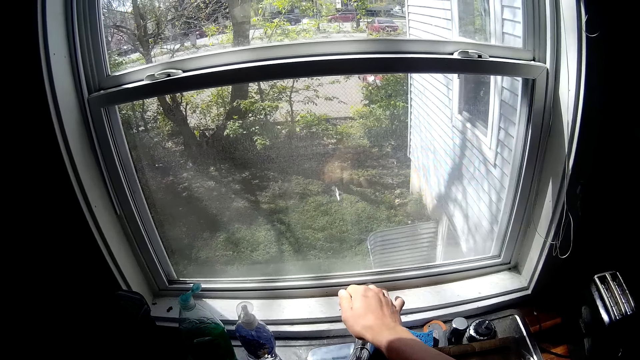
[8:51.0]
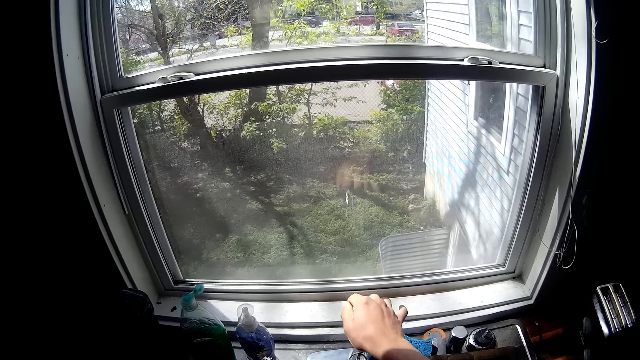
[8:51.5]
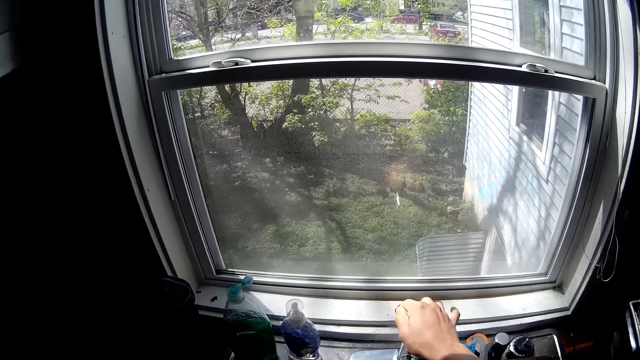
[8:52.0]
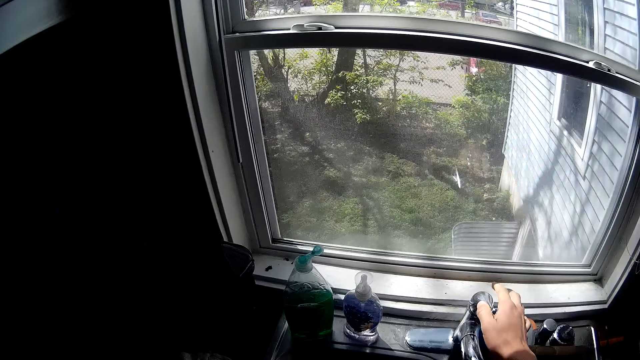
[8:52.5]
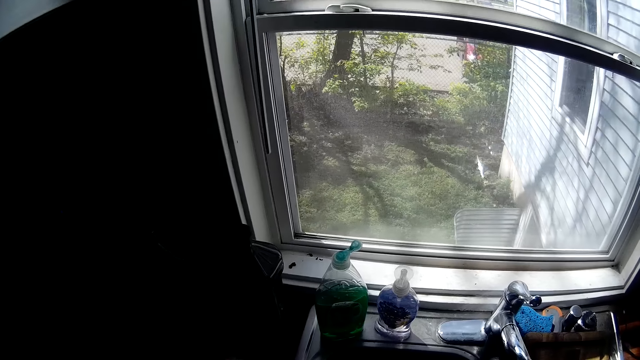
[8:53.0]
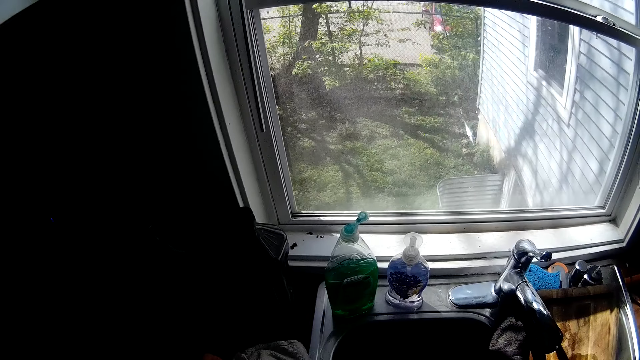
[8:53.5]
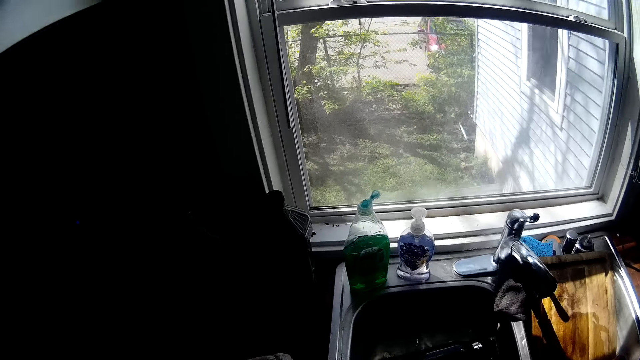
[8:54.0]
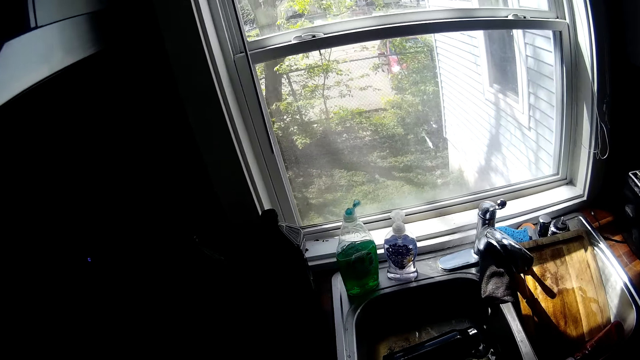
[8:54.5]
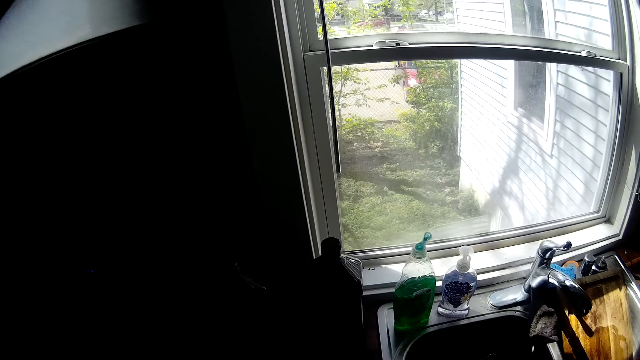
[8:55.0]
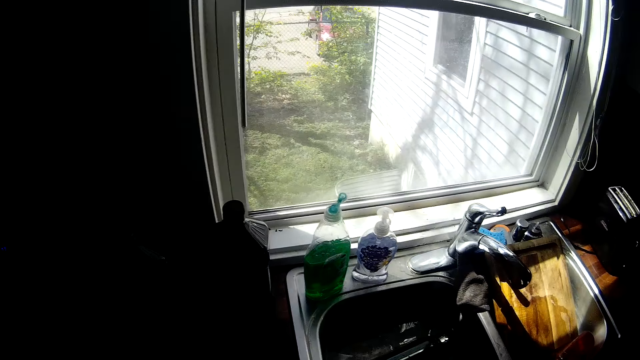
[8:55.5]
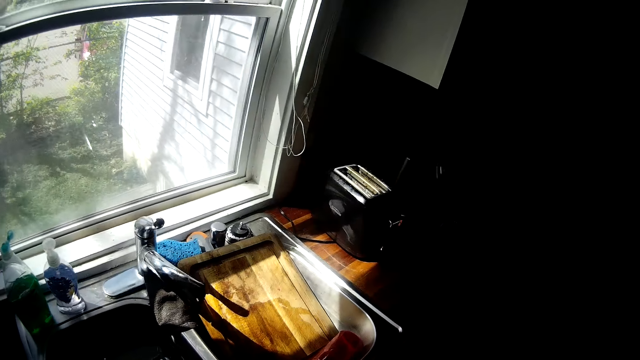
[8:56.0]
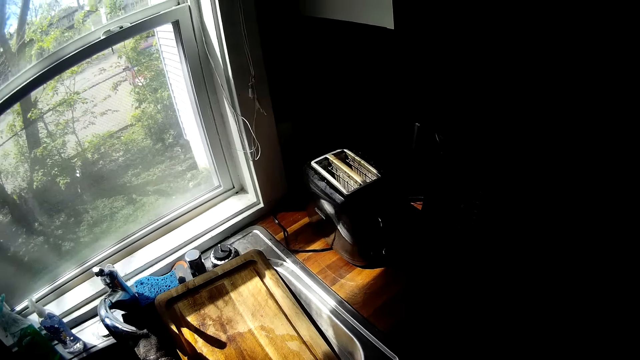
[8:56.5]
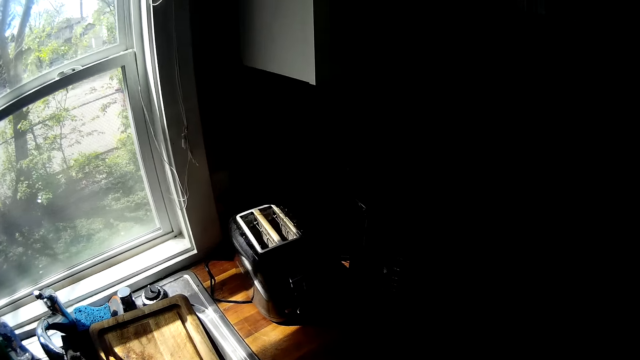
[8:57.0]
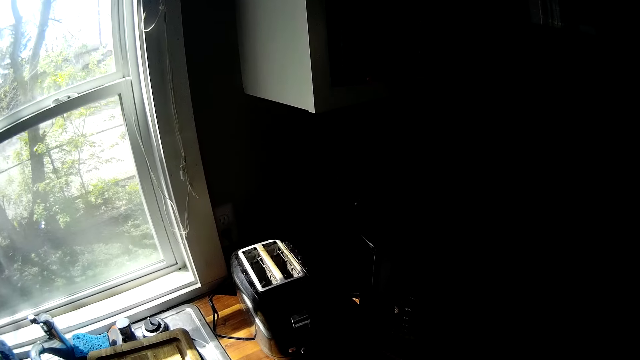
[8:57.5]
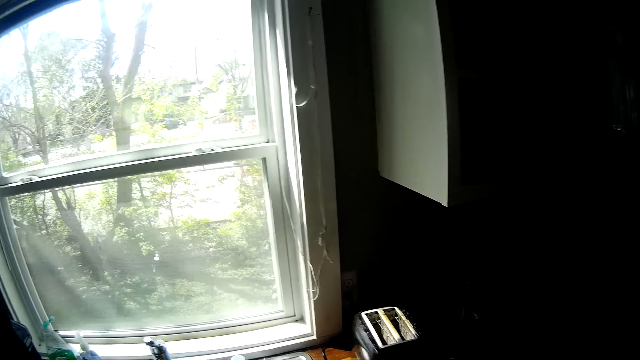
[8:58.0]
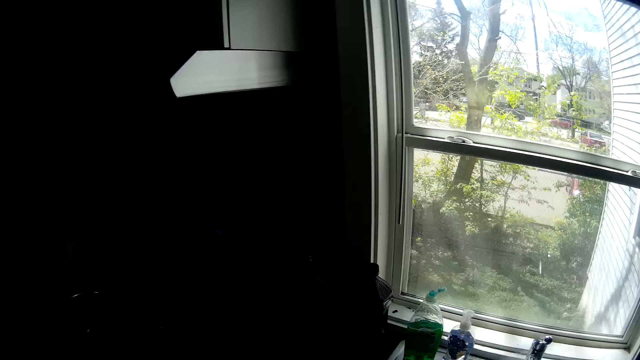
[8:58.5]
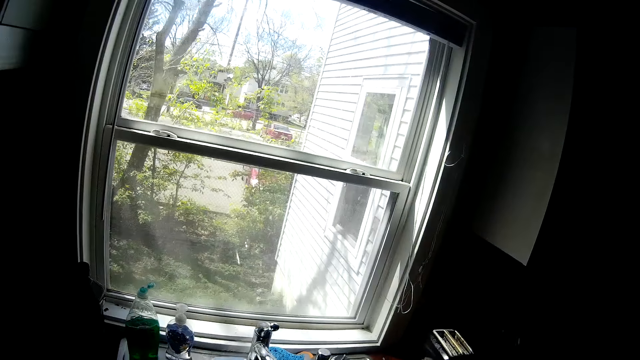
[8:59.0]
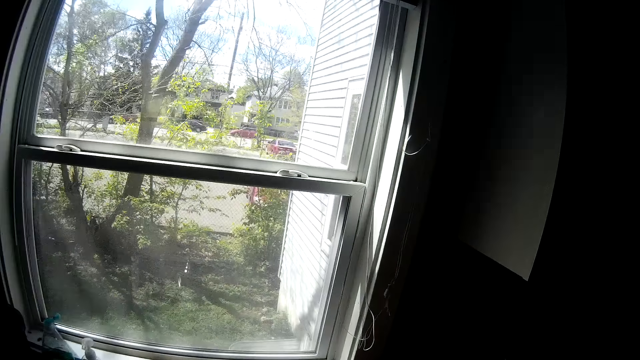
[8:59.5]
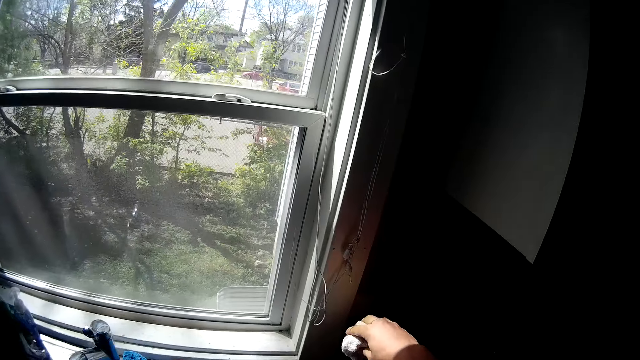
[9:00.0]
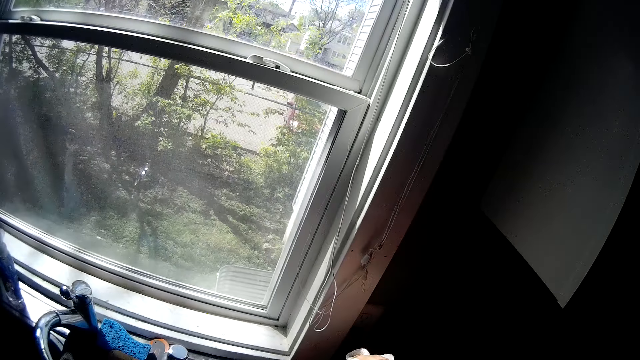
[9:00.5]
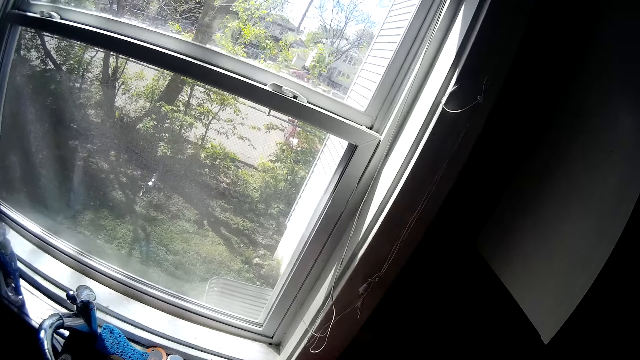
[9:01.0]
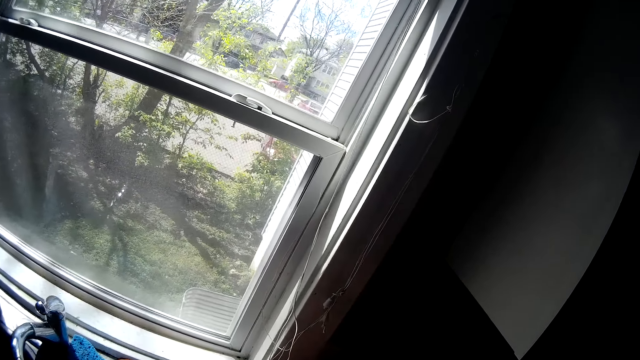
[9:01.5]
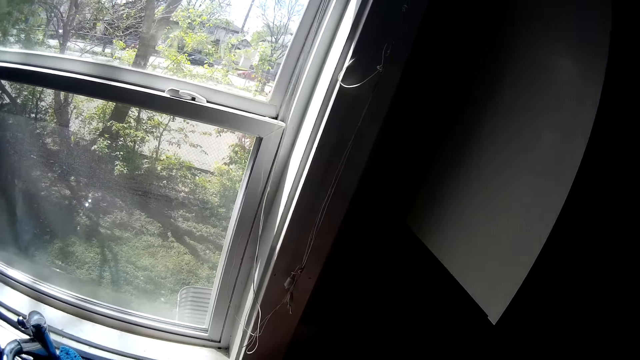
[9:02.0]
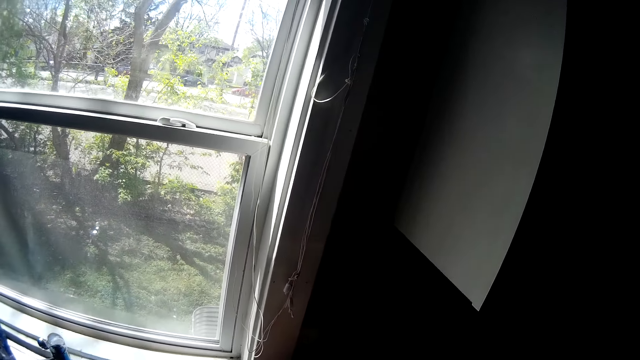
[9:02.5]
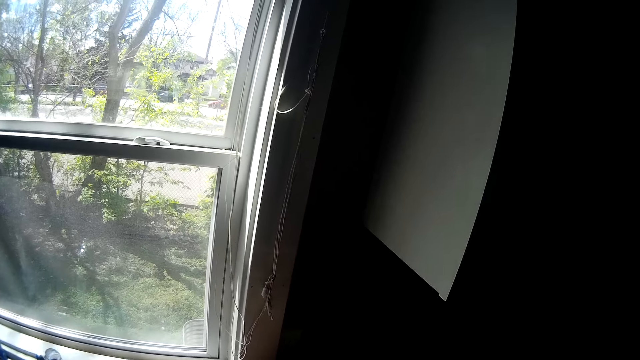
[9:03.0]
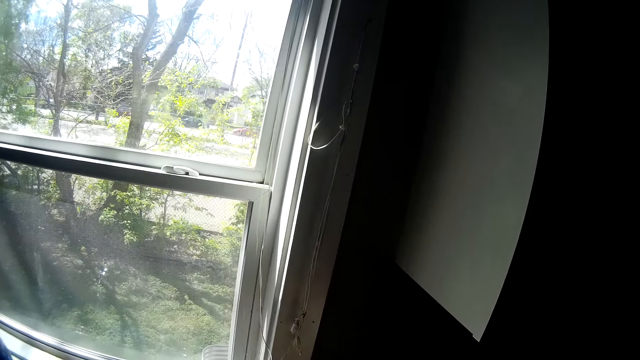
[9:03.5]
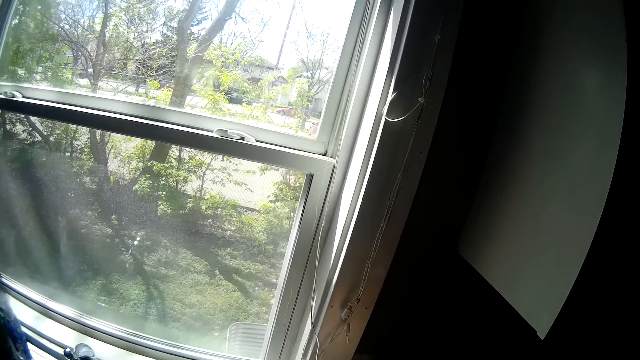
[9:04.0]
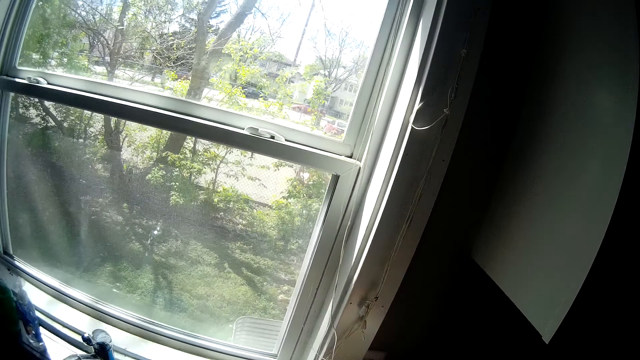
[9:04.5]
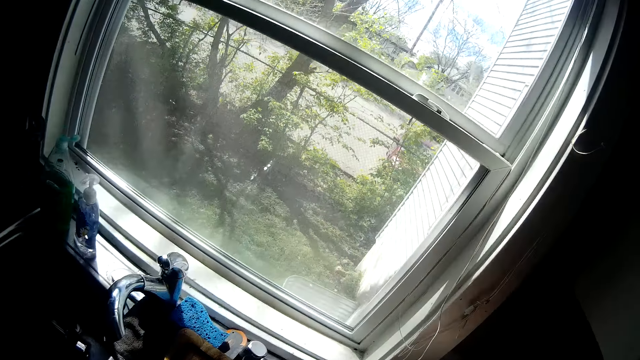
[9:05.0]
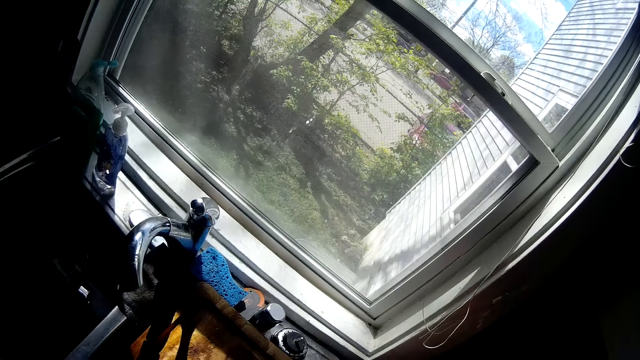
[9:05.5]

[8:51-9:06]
The camera wearer closes the water tap with his right hand. He picks up a napkin from the cabinet with his left hand. He converses with a man. He moves around the room. He converses with the man. He opens the water tap. He converses with the man.

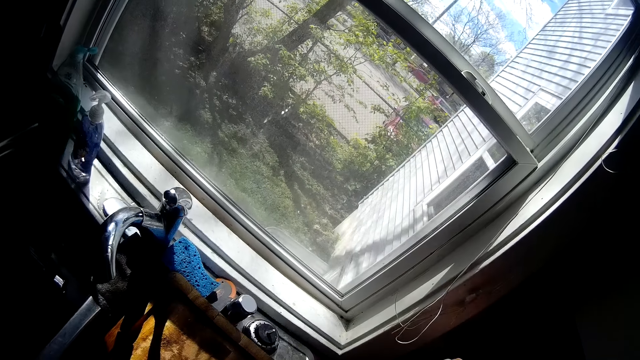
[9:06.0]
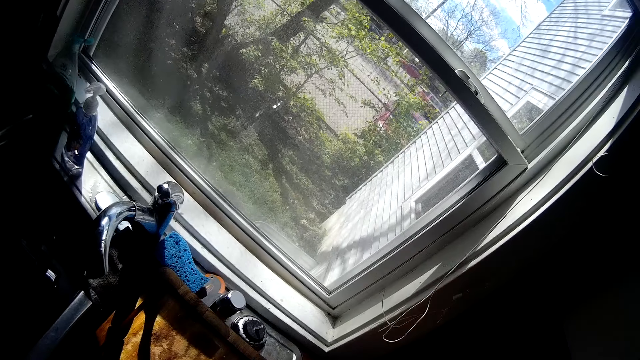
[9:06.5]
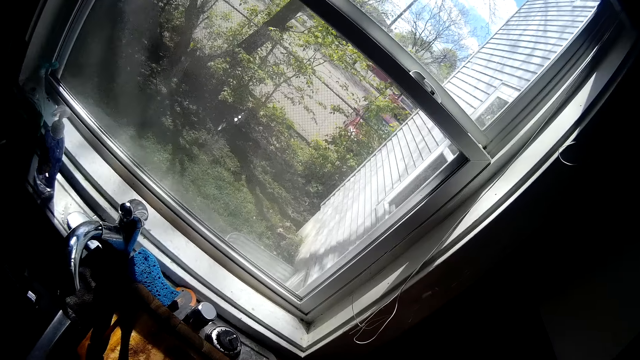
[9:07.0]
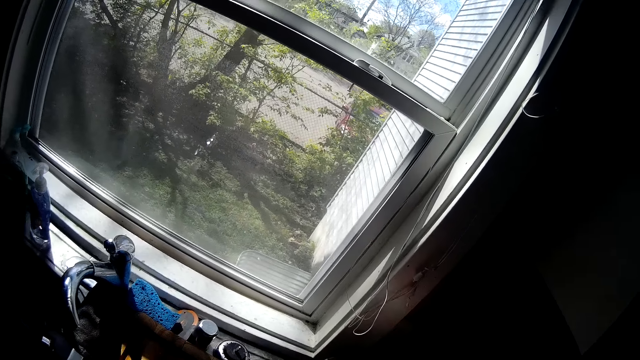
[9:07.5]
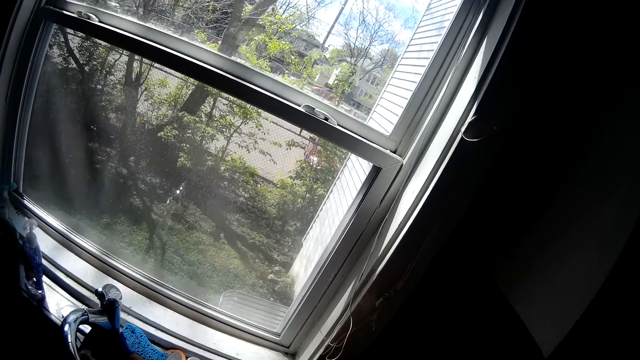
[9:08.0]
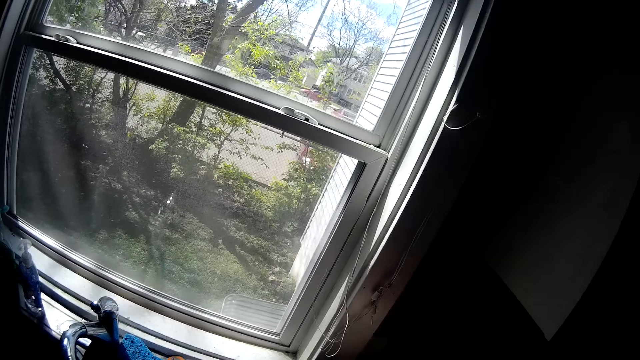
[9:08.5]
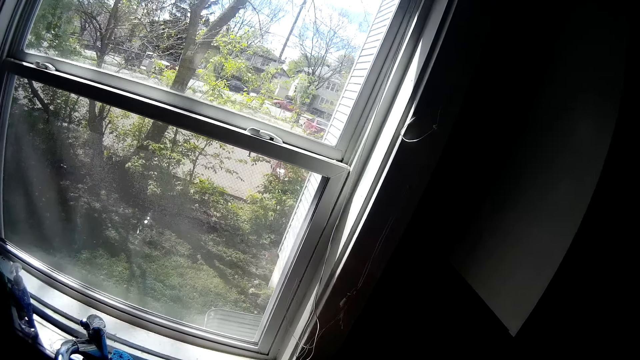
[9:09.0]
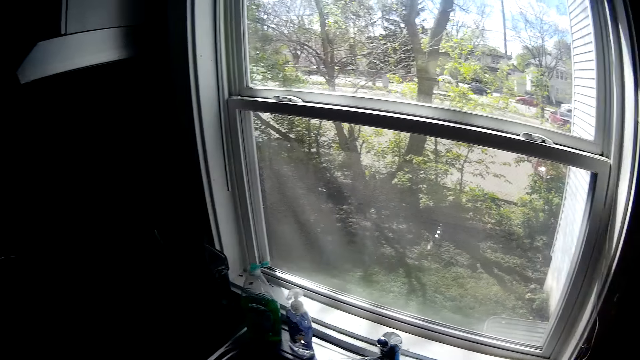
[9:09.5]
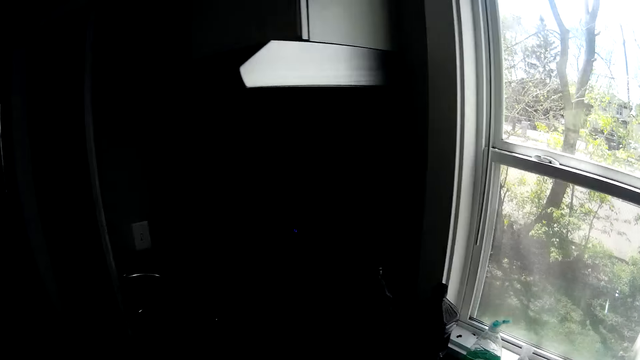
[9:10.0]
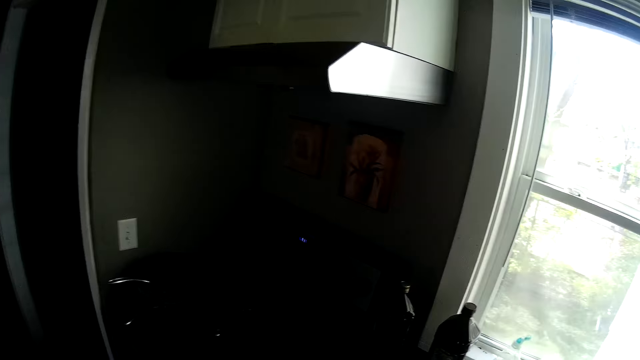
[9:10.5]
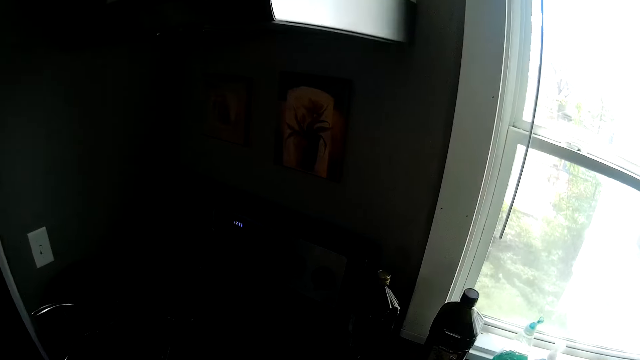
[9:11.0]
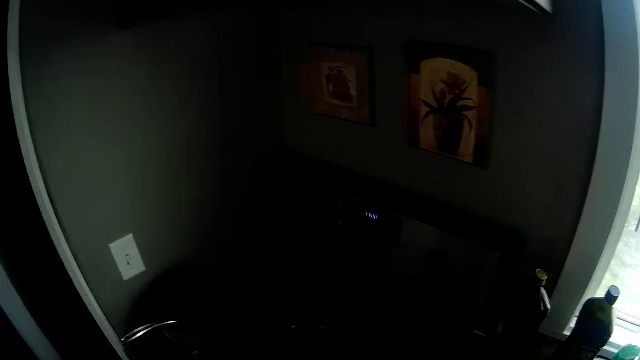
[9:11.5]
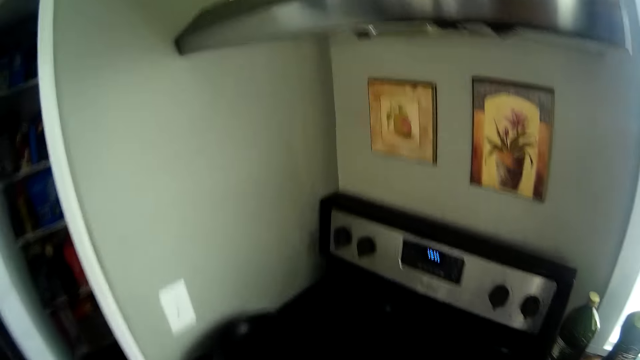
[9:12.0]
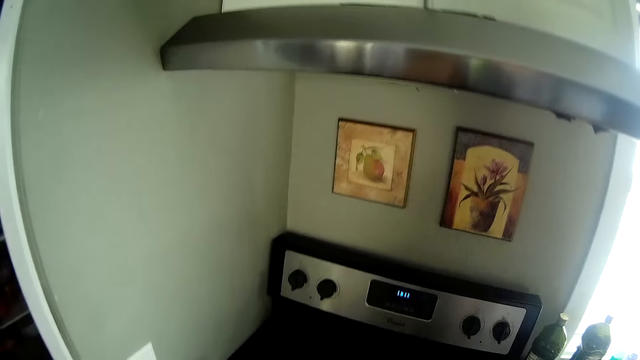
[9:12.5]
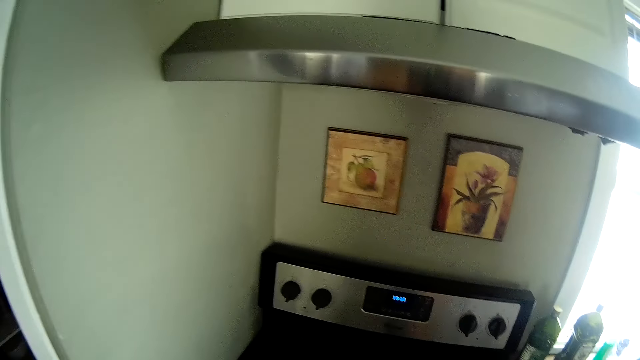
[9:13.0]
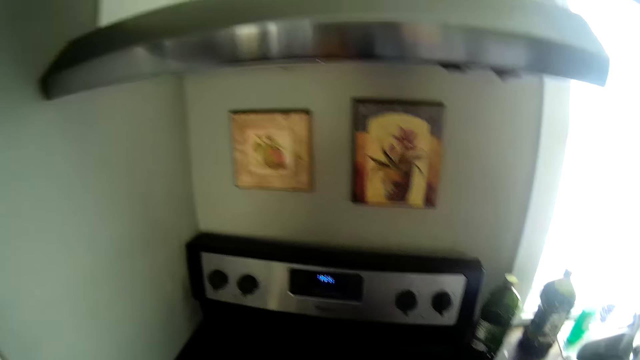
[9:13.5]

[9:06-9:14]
The camera wearer moves around the room.
